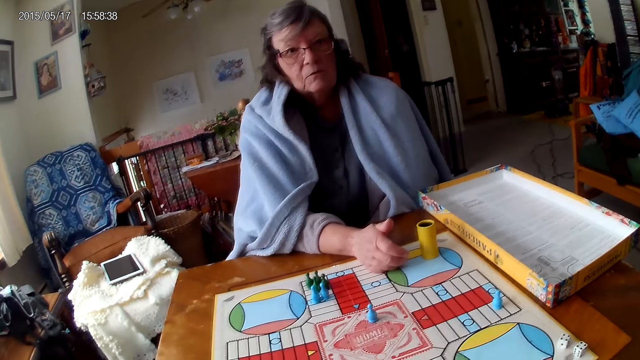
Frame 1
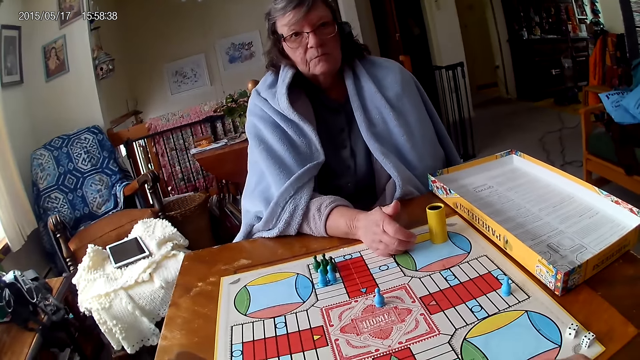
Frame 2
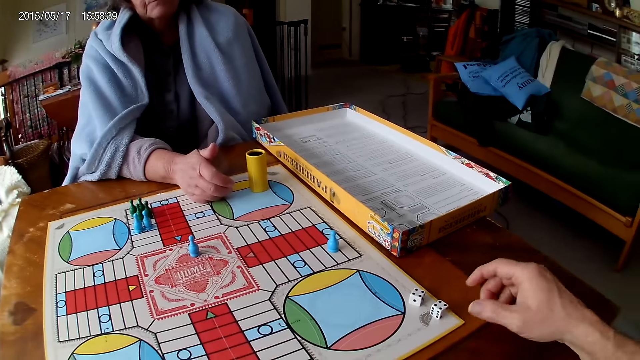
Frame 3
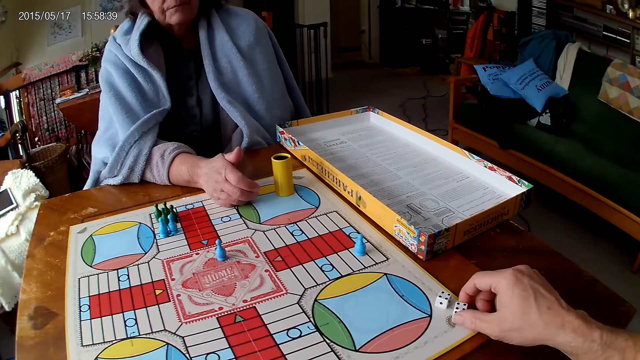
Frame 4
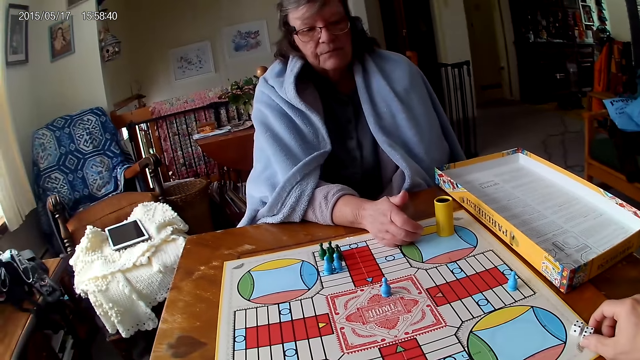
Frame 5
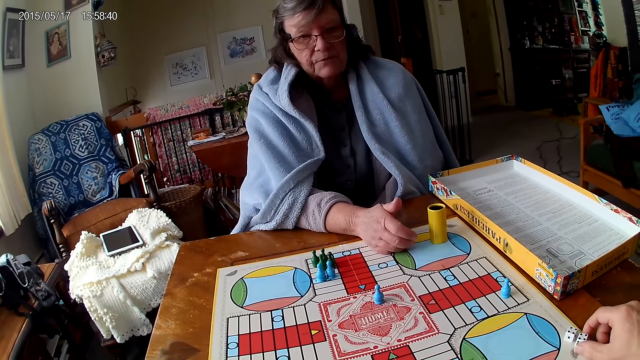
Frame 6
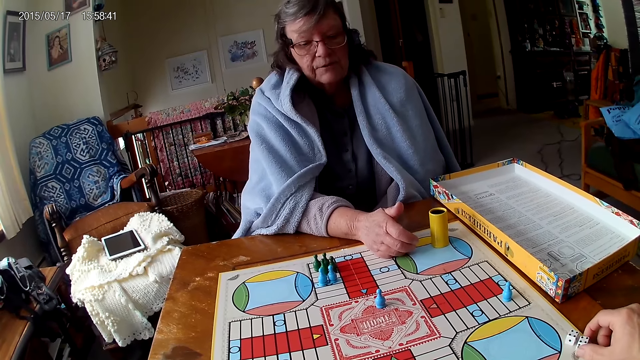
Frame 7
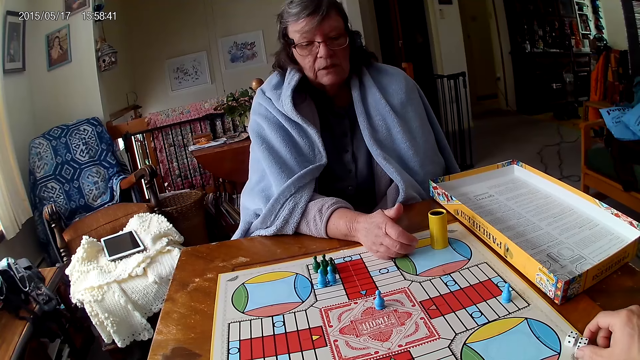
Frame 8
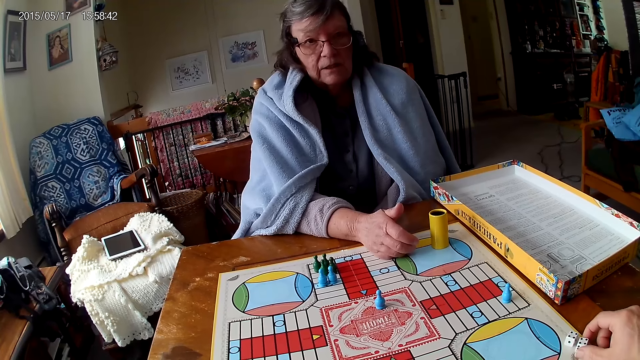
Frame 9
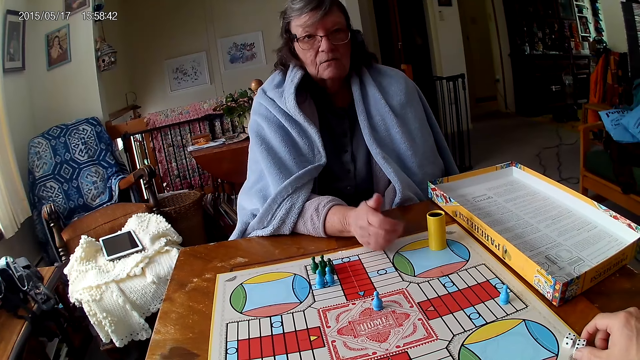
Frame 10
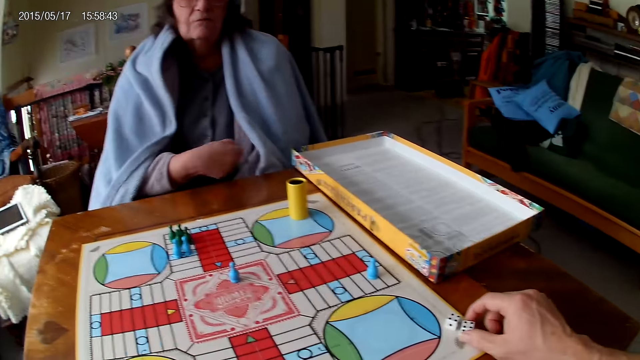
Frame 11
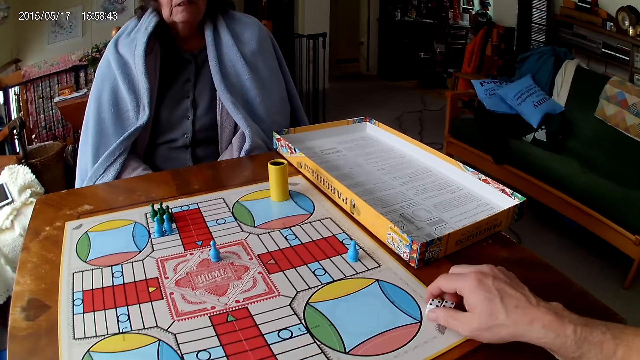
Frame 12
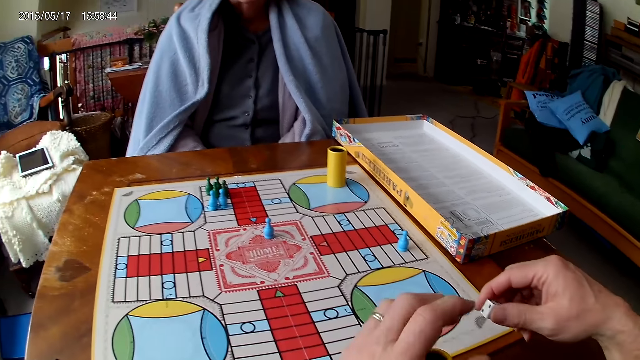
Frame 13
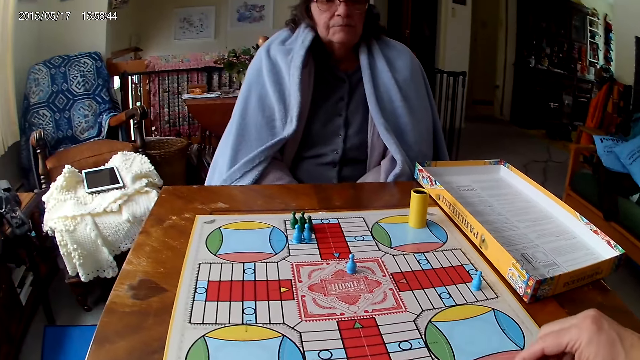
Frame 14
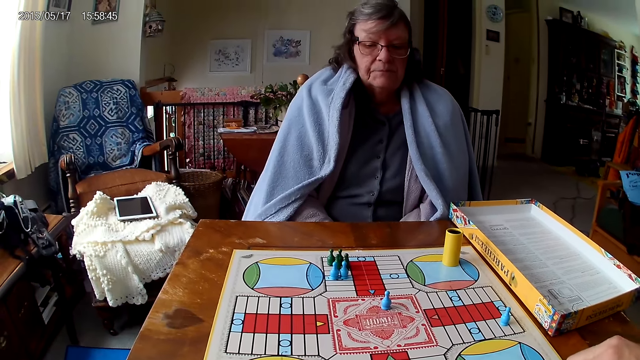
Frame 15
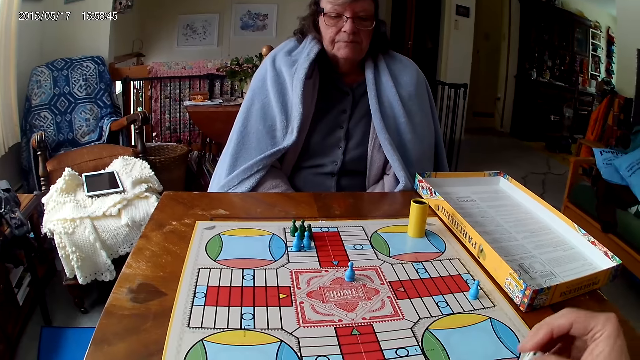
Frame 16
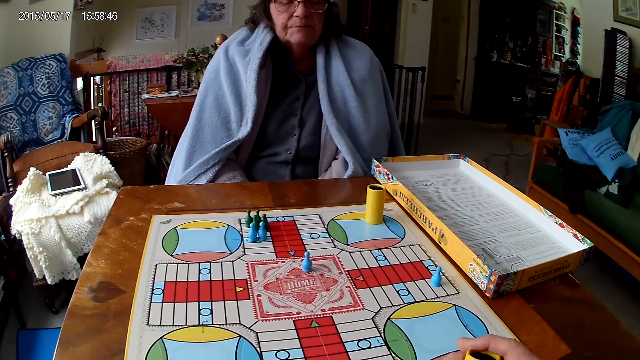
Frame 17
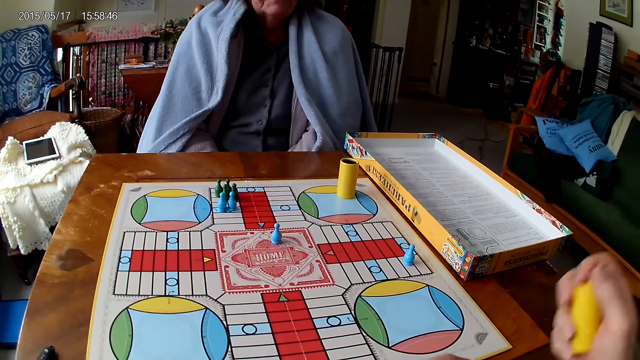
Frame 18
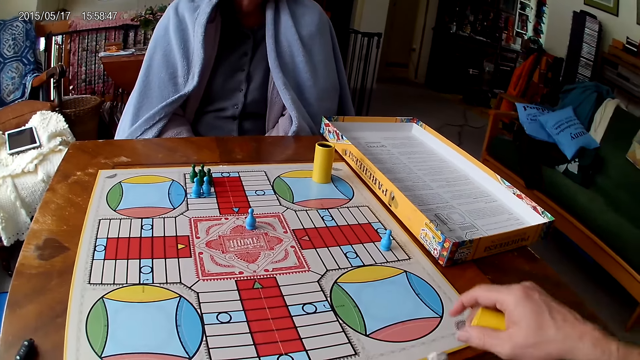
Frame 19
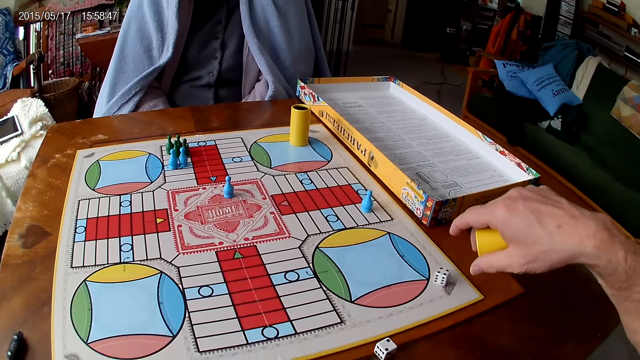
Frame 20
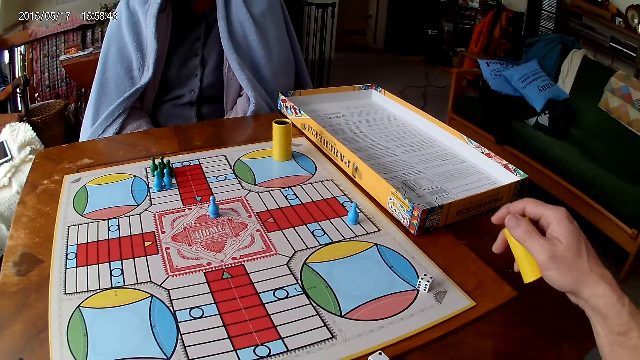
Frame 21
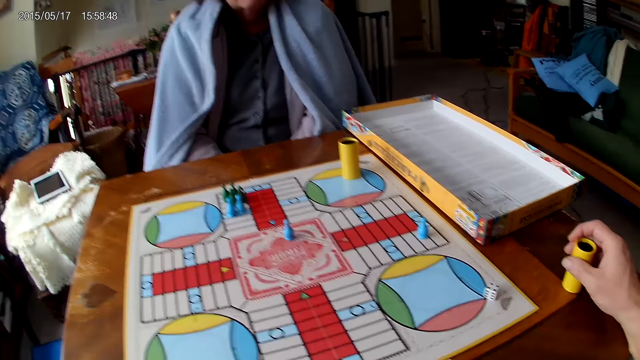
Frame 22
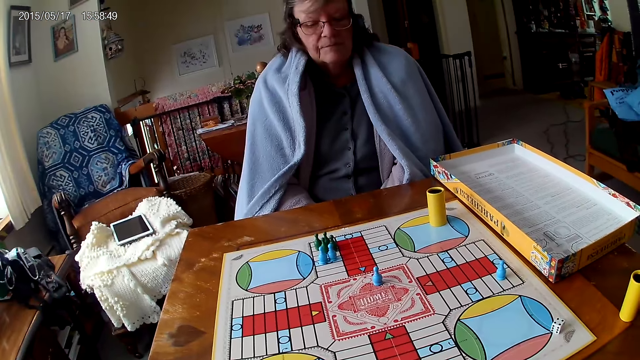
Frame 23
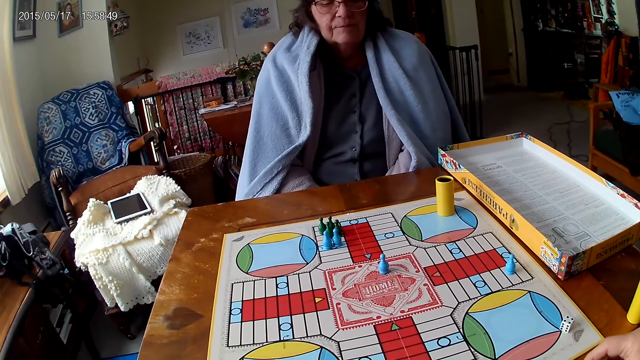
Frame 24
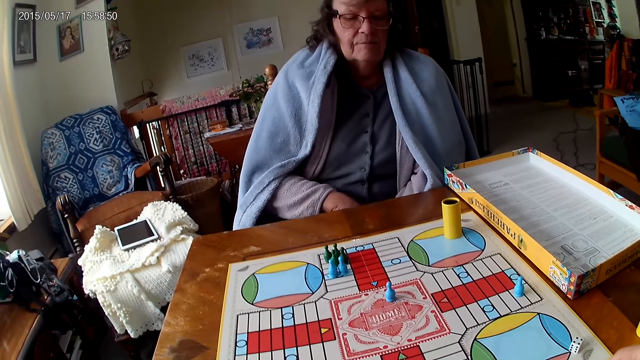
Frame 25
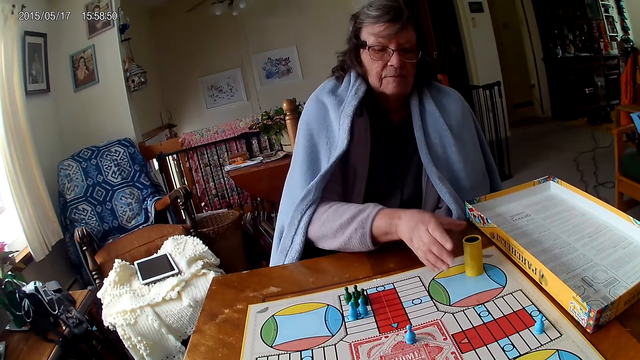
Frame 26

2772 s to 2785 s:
The camera wearer touches a die on the table with his right hand. A man picks the dice. The camera wearer picks his dice from the Ludo board with his right hand. He drops the dice in his container. The man spins the dice. The camera wearer shakes his container with his right hand. He drops the dice in his container on the table. The man drops the dice. The camera wearer drops his container on the table with his right hand.

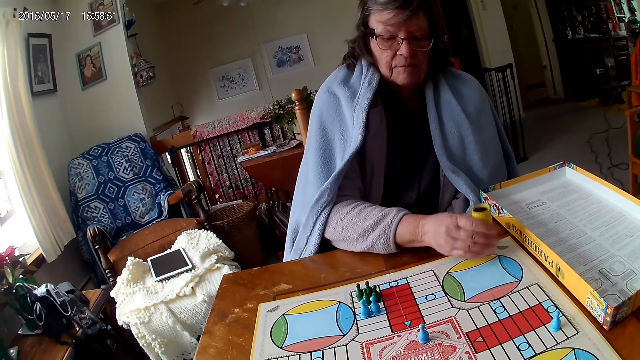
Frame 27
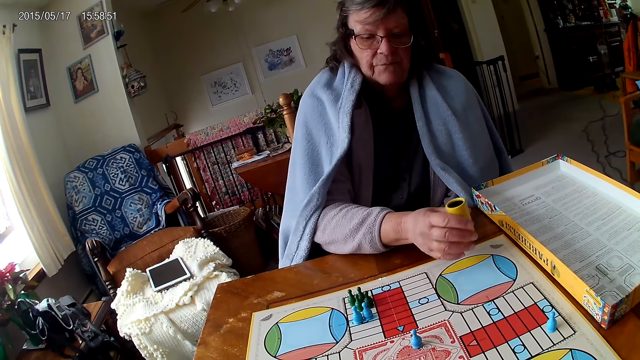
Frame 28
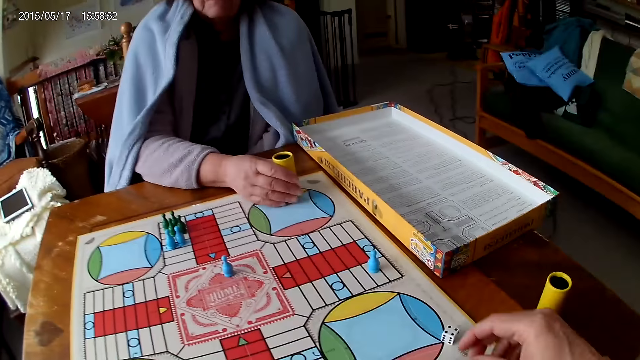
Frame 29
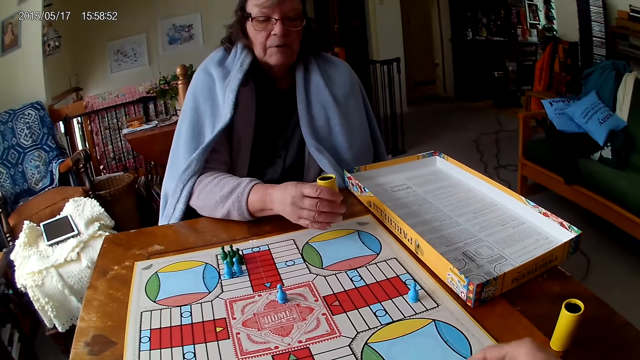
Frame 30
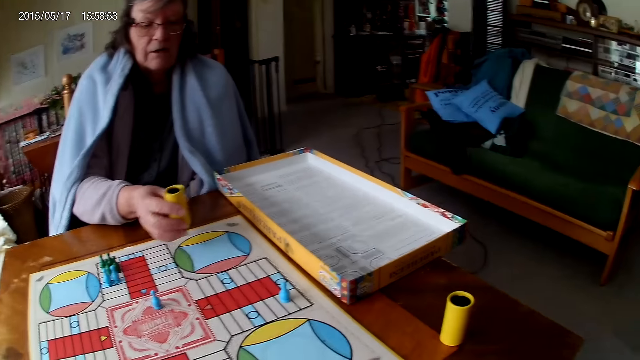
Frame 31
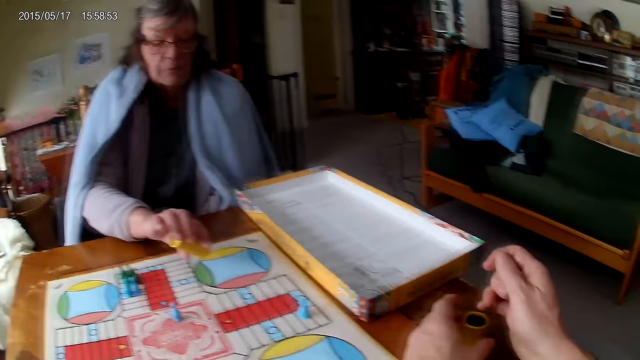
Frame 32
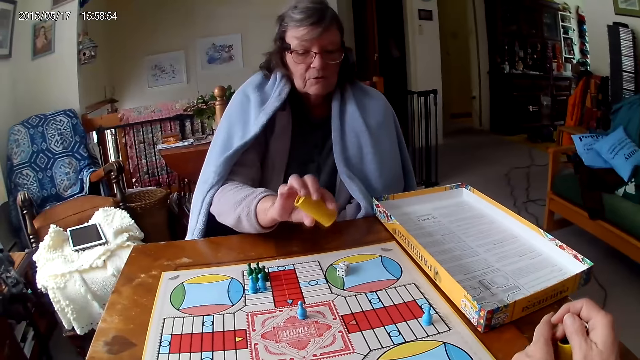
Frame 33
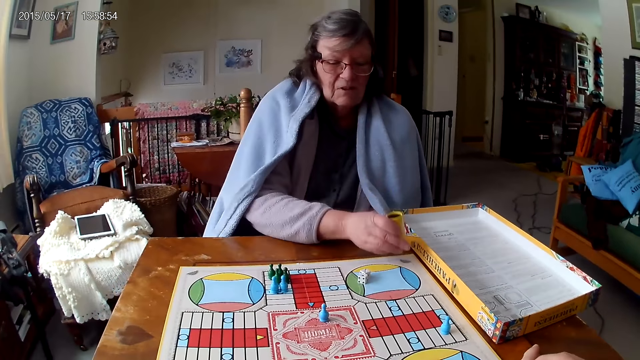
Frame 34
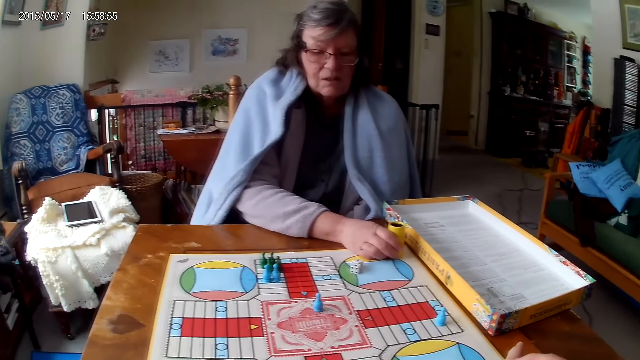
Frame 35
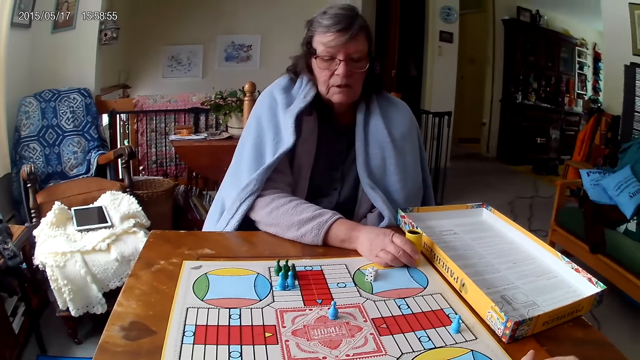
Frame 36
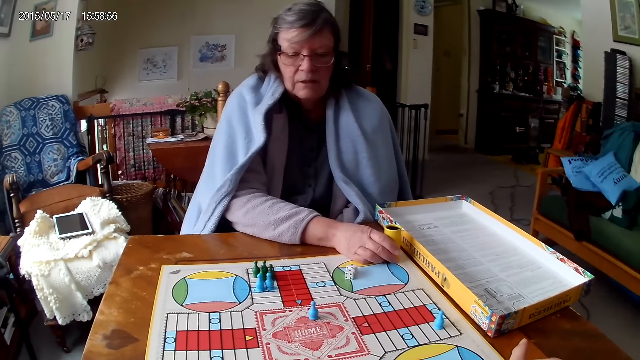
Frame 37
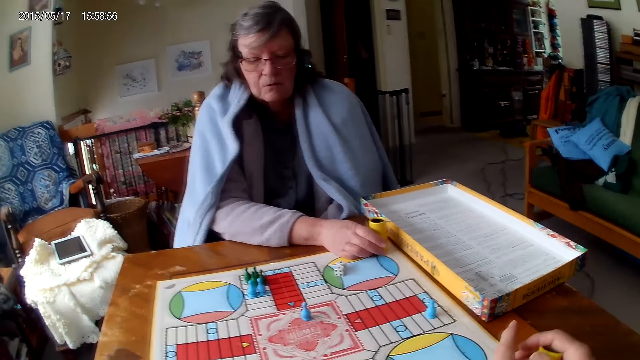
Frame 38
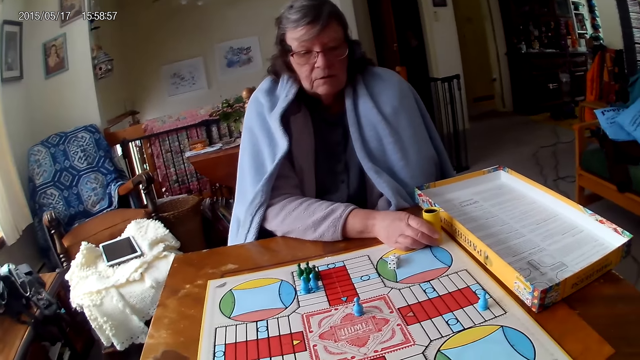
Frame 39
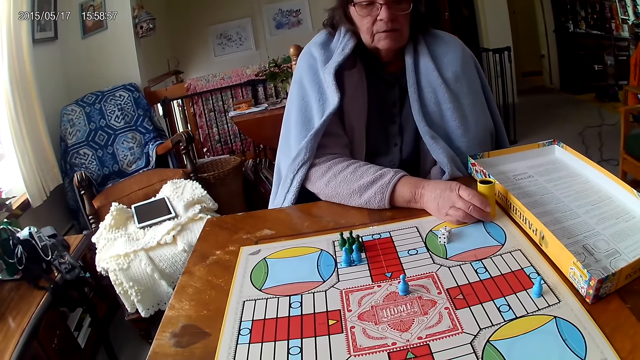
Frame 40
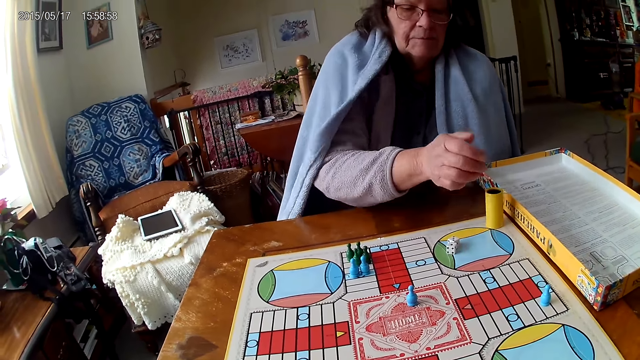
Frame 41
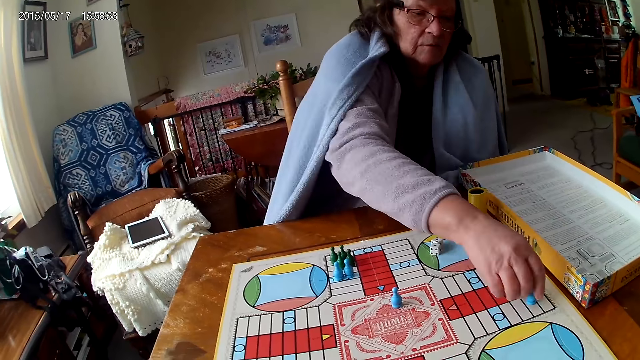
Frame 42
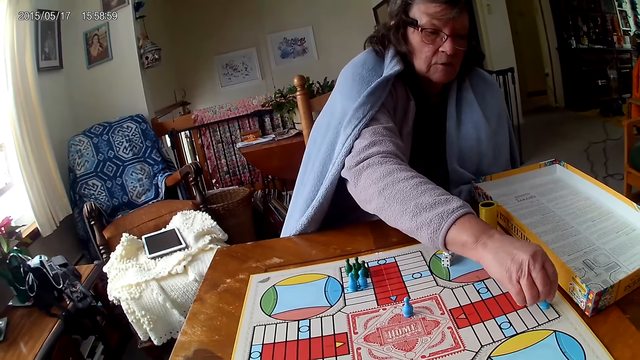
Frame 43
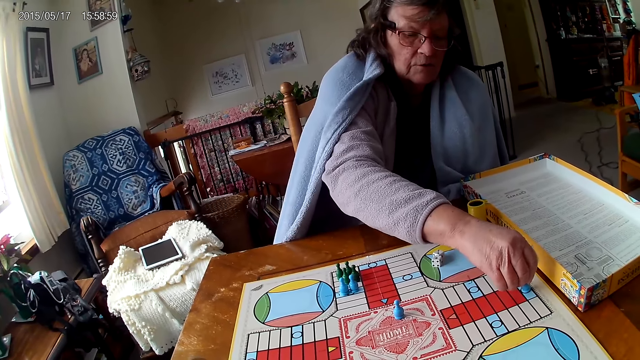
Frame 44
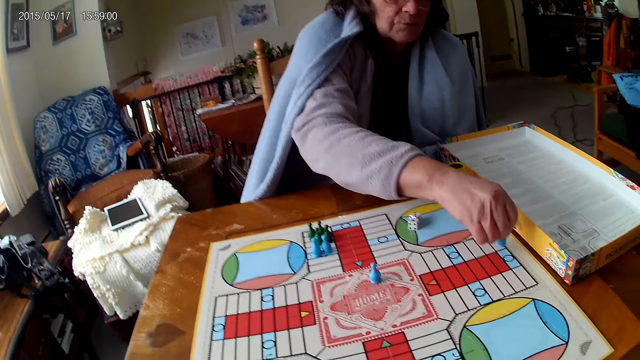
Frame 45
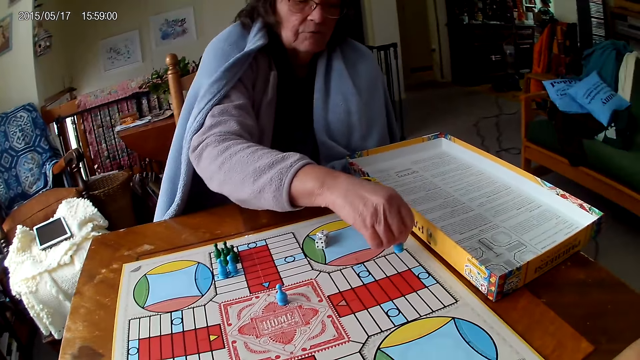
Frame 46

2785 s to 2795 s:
A woman shakes her container with her right hand. The camera wearer spins the dice. He picks his dice from the Ludo board with his right hand. He drops the dice in his container on the table. The woman drops the dice in her container on the Ludo board. The woman drops her container on the Ludo board. The woman moves a piece on the Ludo board with her right hand. The camera wearer moves the dice.
